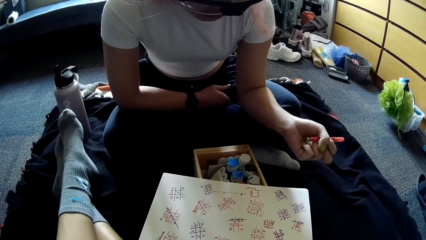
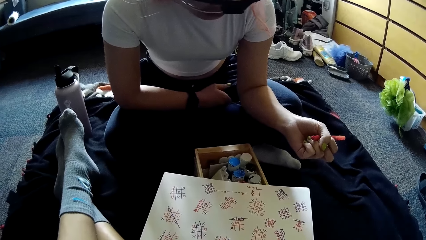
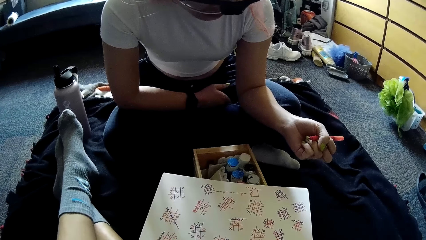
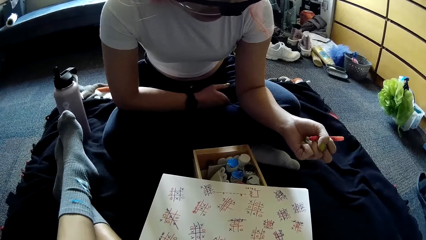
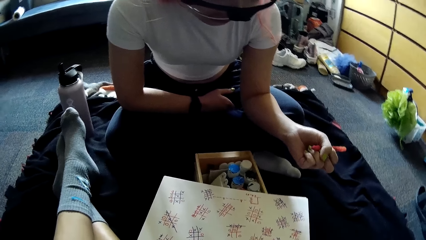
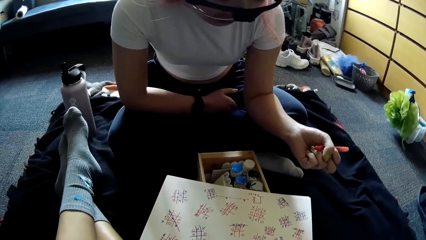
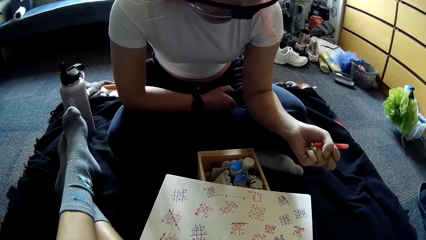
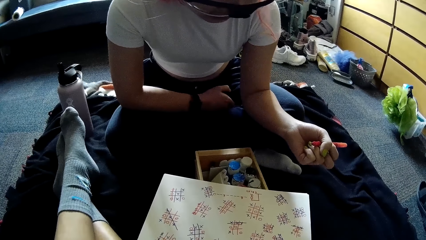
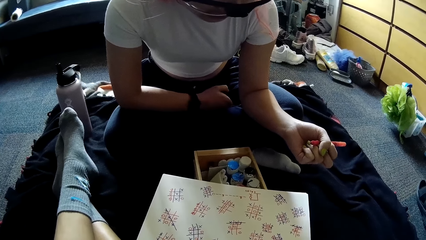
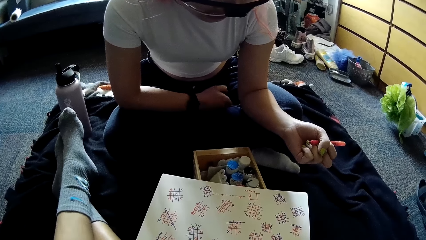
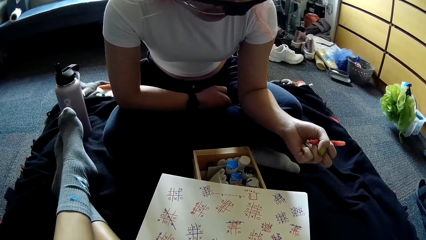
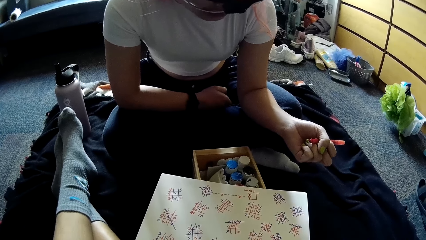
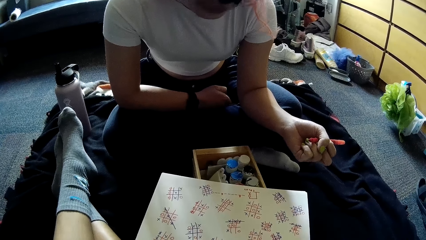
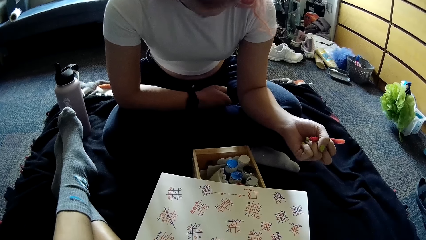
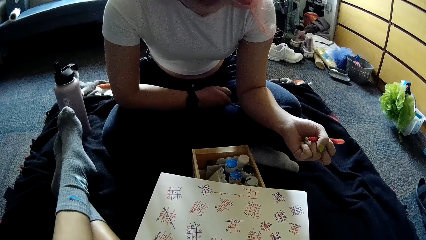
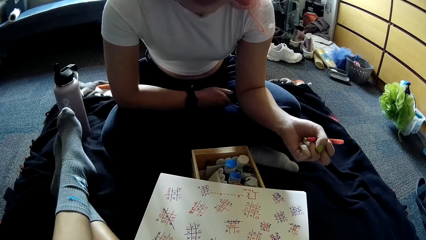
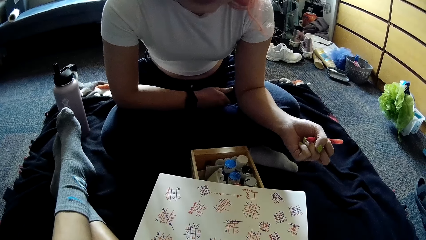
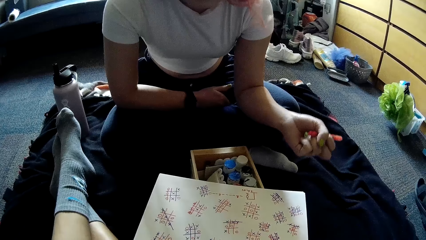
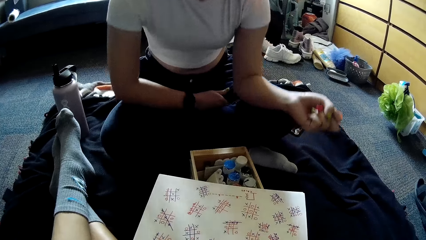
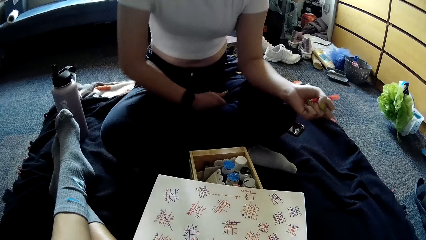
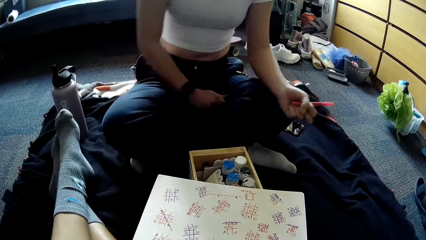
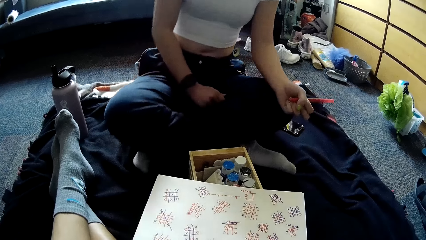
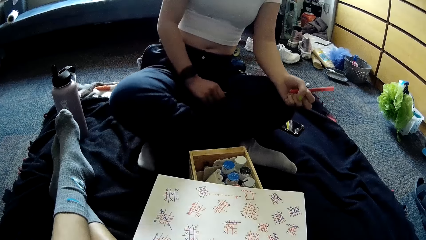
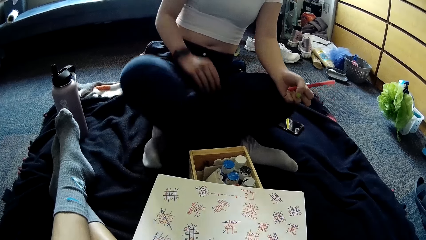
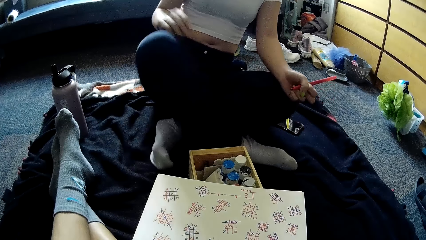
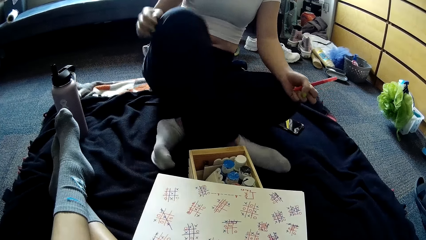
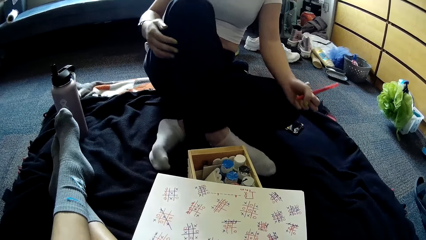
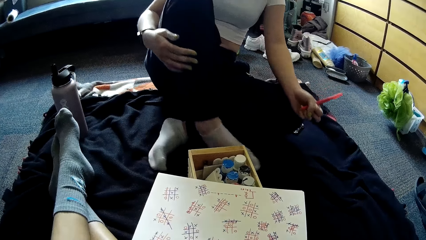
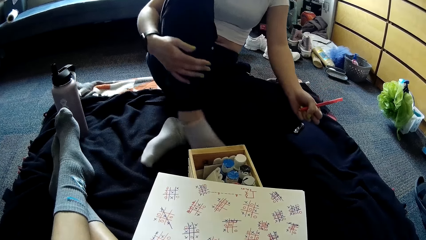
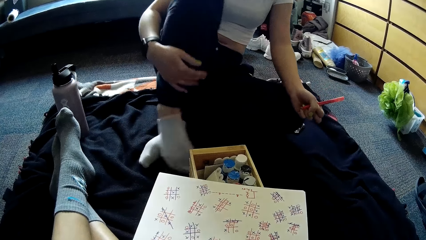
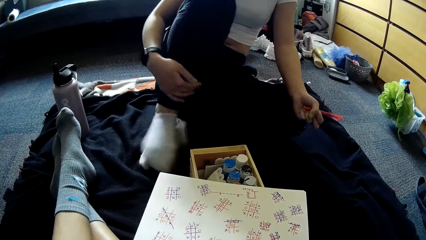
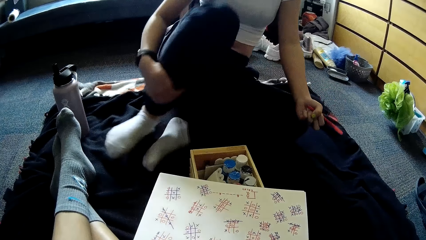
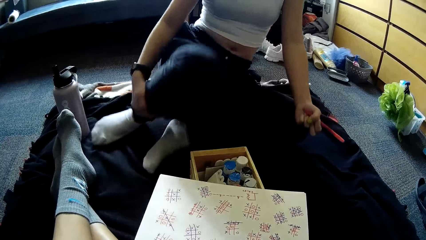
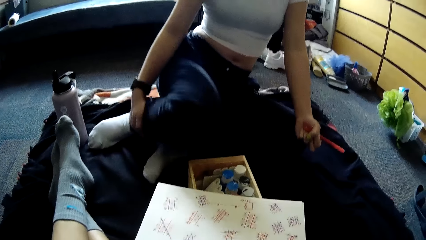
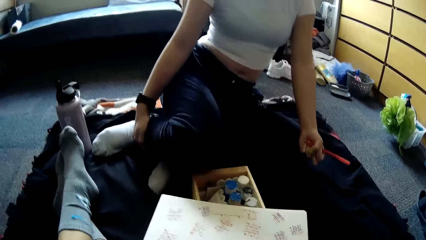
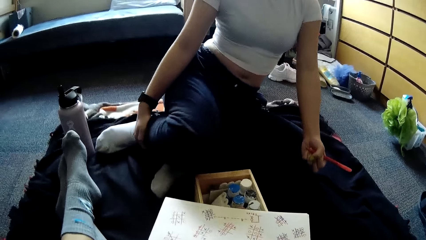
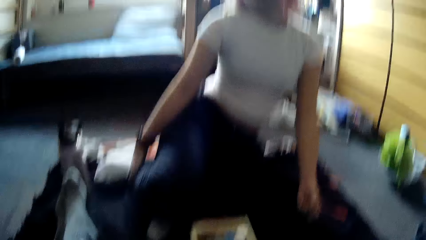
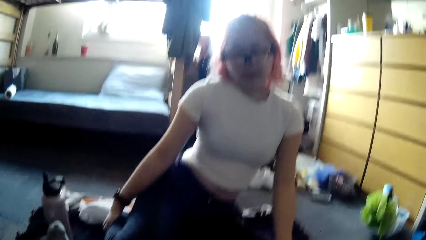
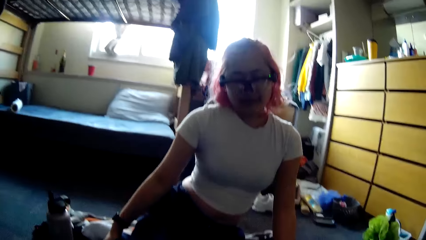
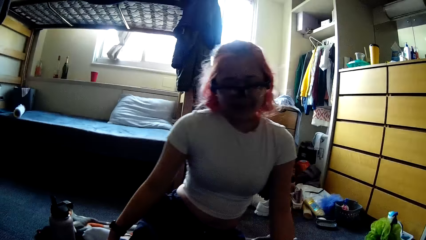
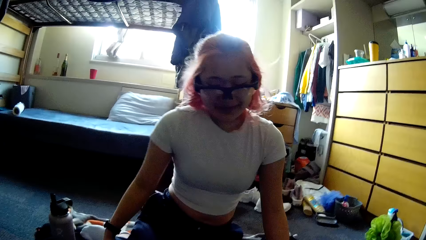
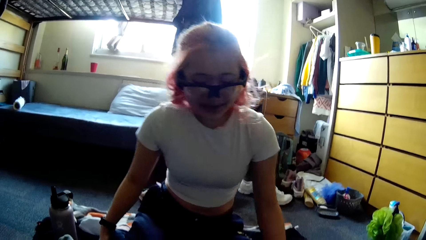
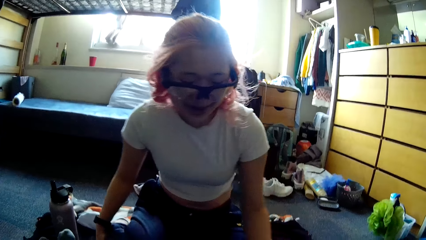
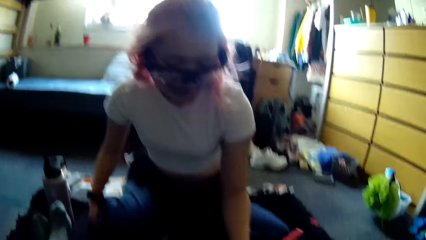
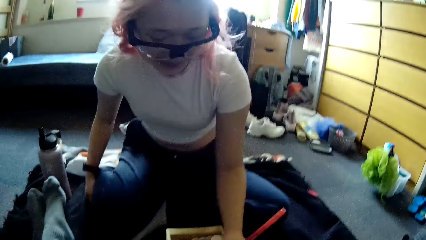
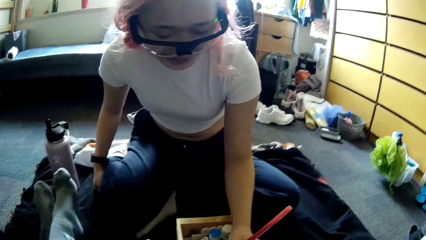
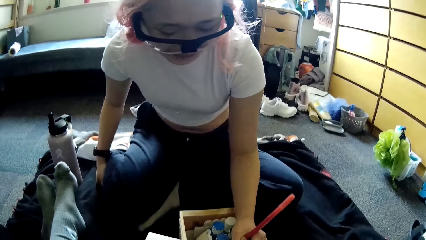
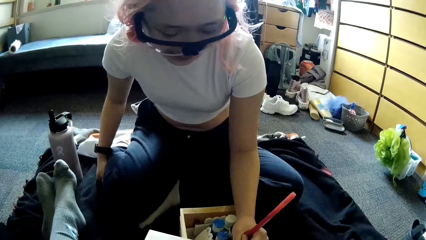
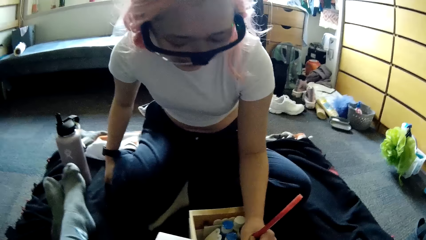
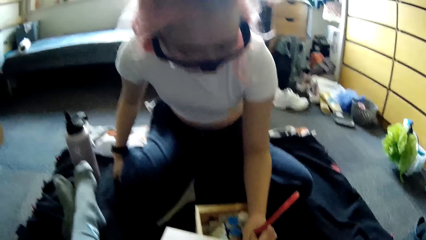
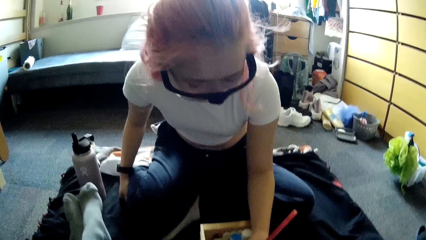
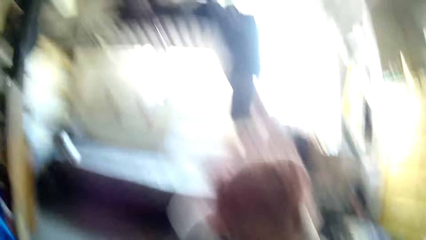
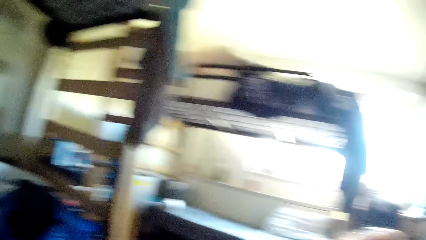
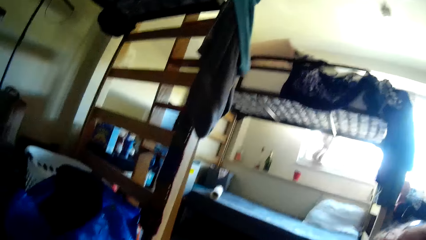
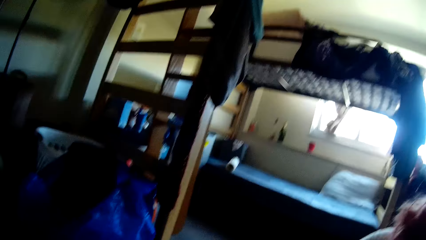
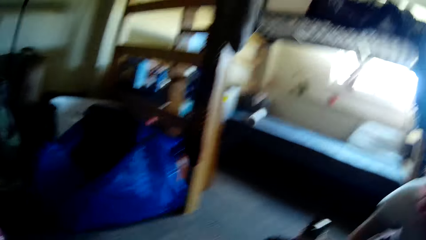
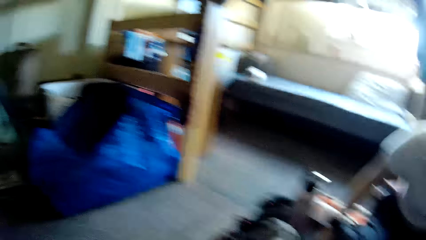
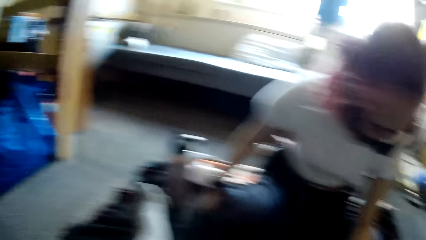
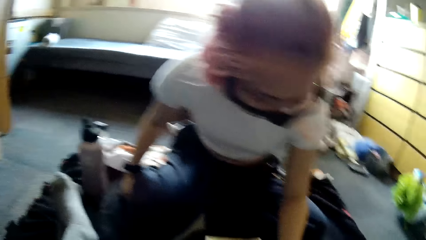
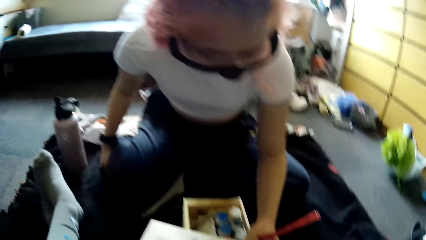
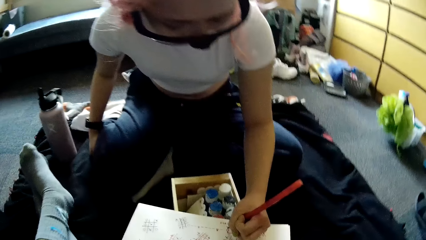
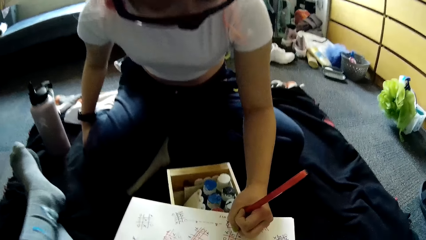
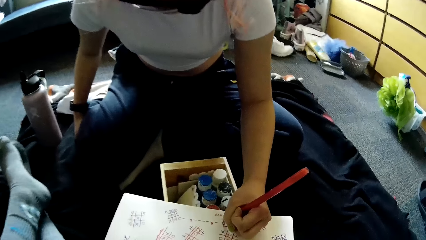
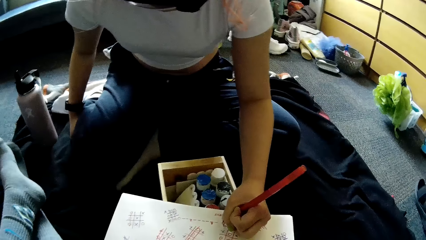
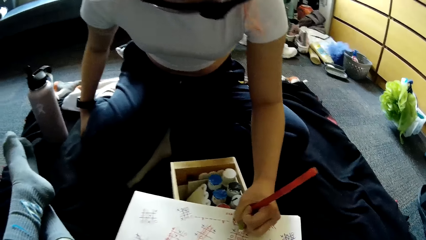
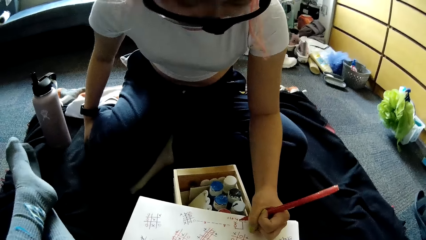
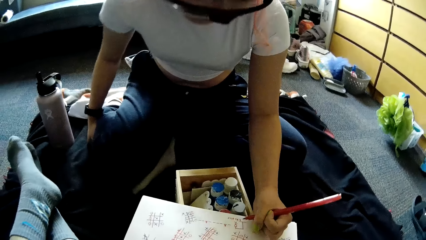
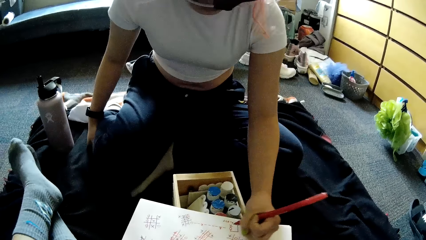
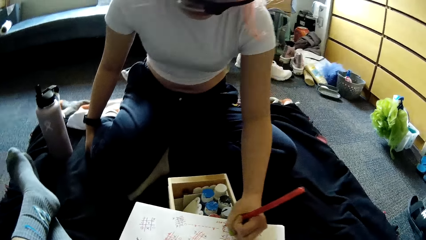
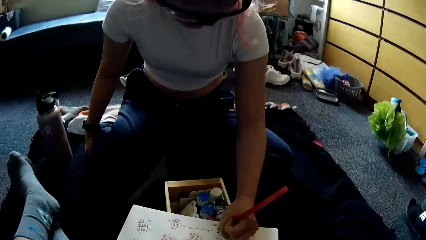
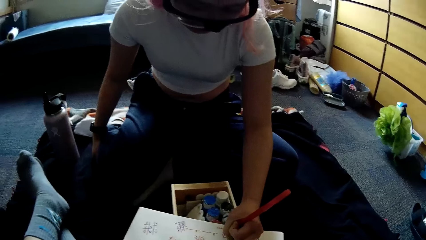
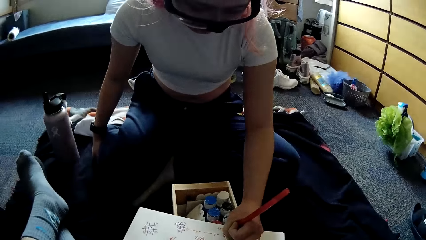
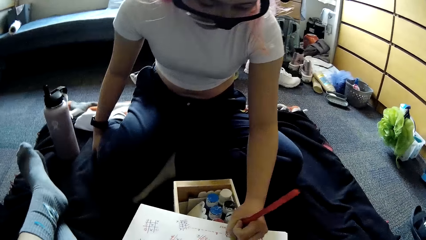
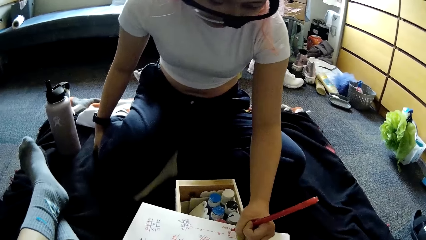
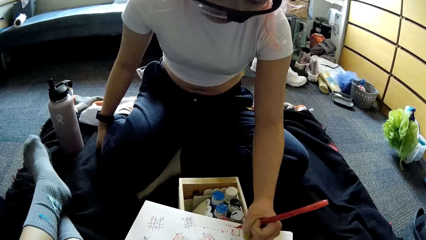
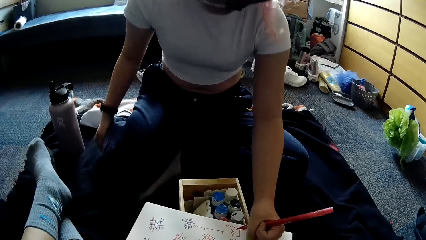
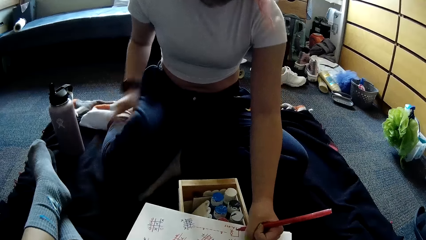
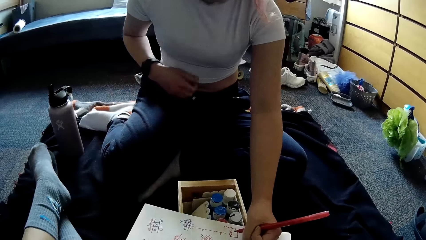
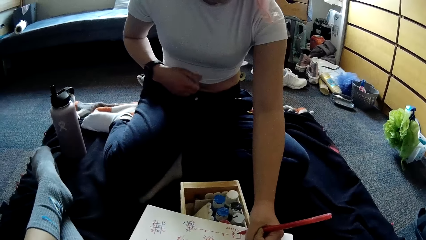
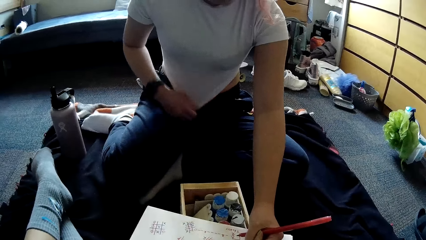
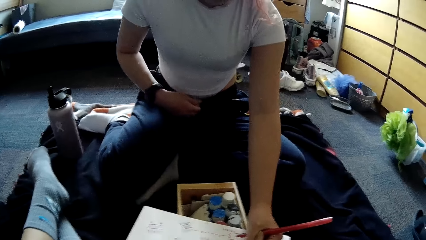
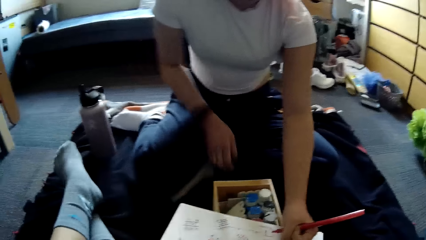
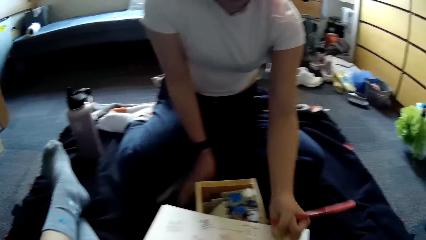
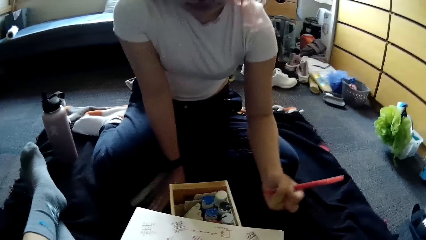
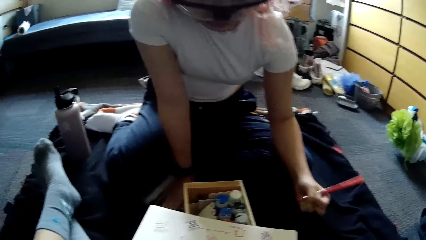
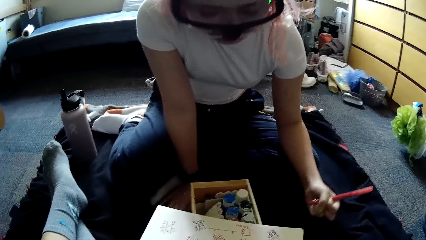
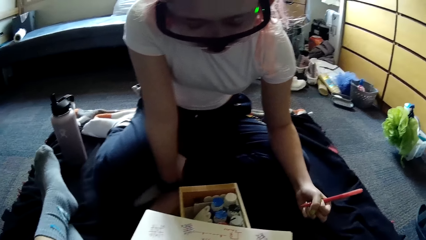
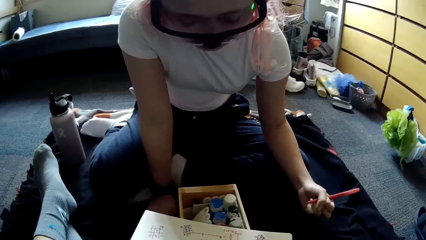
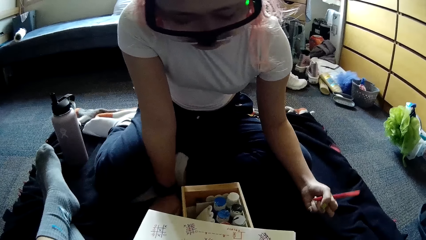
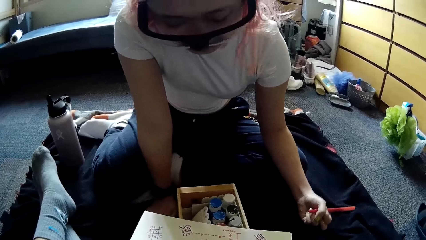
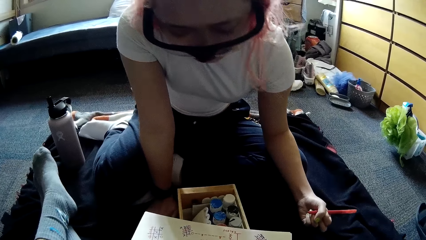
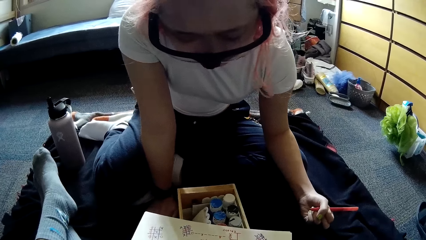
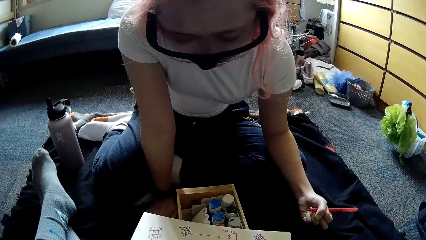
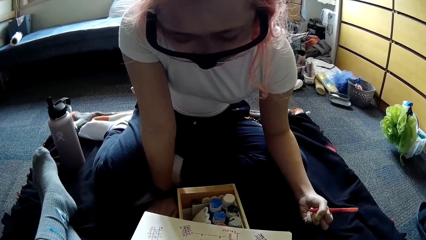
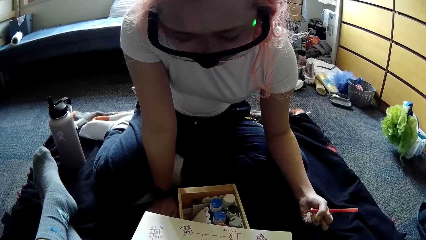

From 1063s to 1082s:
The woman folds her right leg to the back with her right hand. The camera wearer converses with the woman. The woman writes in the book with the pen in her left hand. The camera wearer looks around. They stare at the woman. The woman pulls her top to her tummy with her right hand. The woman rests her right hand on the mat. The woman stares at the paper.
